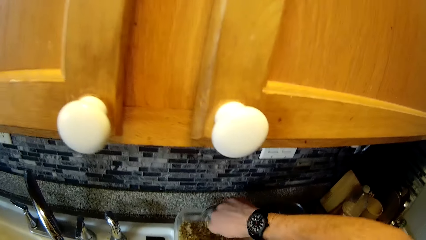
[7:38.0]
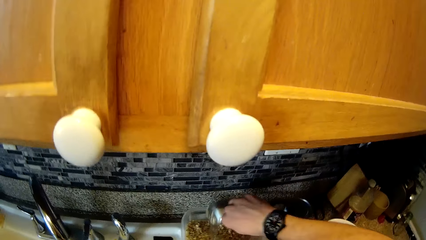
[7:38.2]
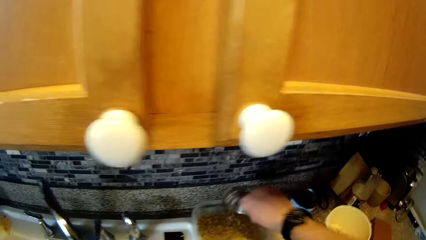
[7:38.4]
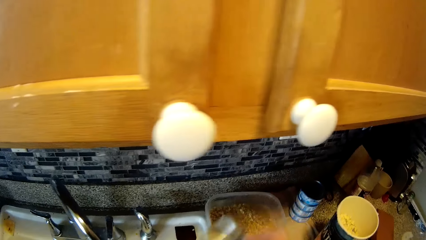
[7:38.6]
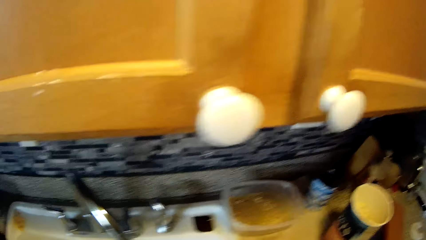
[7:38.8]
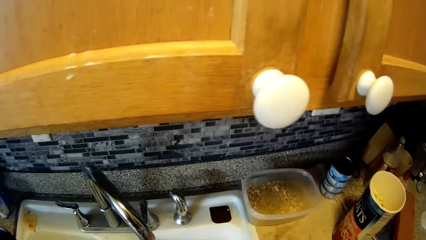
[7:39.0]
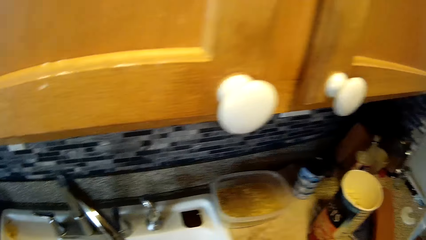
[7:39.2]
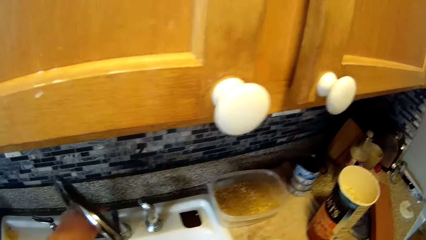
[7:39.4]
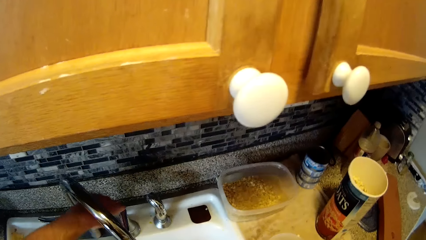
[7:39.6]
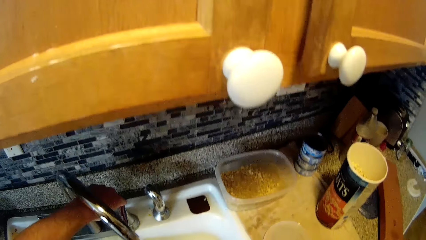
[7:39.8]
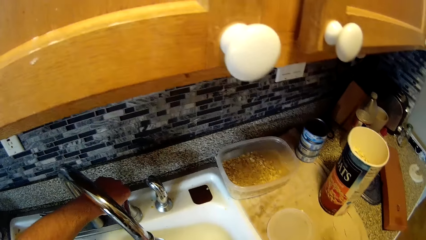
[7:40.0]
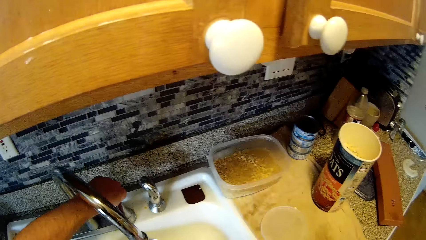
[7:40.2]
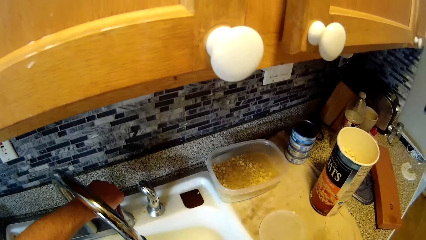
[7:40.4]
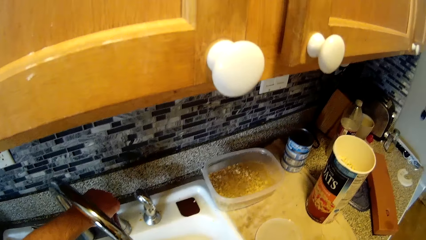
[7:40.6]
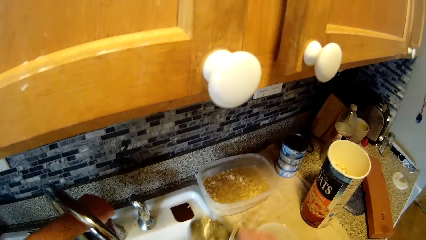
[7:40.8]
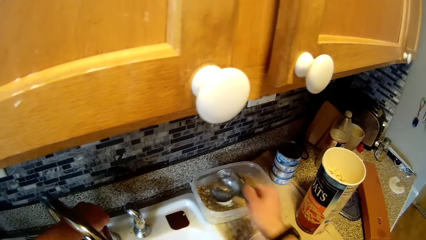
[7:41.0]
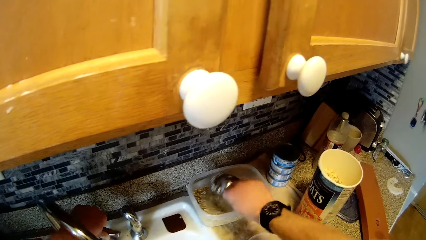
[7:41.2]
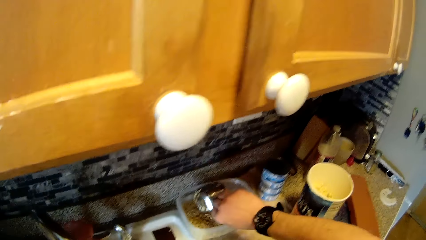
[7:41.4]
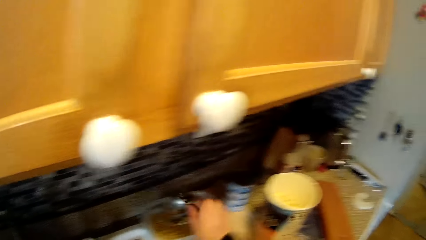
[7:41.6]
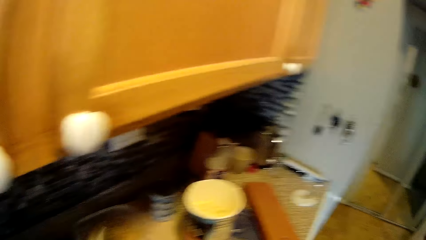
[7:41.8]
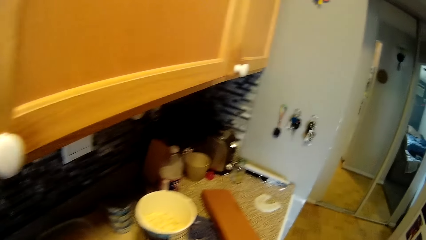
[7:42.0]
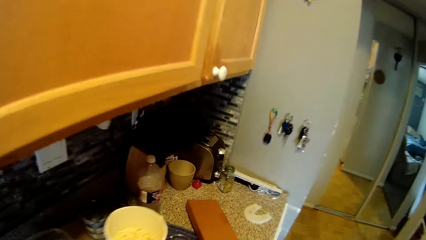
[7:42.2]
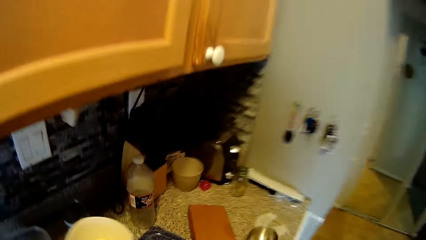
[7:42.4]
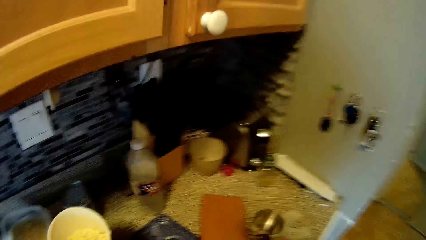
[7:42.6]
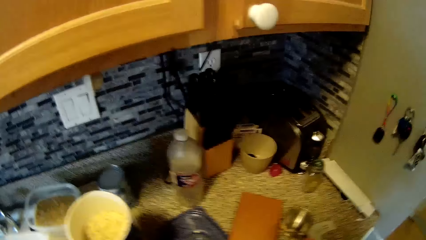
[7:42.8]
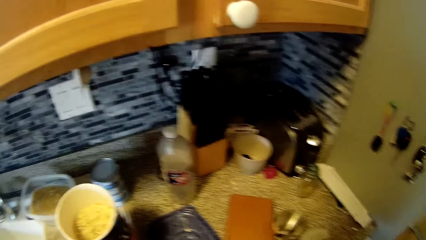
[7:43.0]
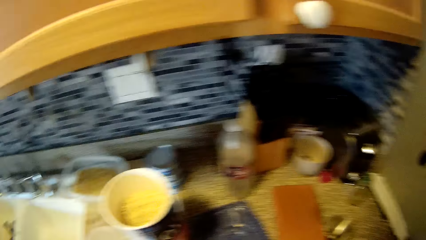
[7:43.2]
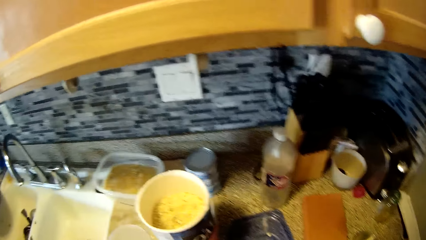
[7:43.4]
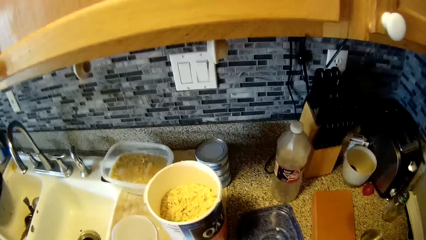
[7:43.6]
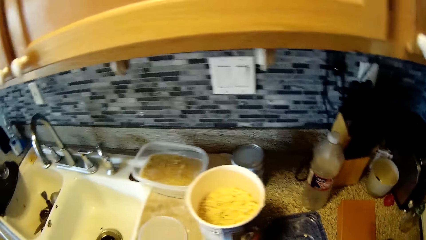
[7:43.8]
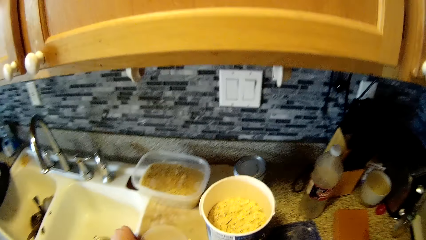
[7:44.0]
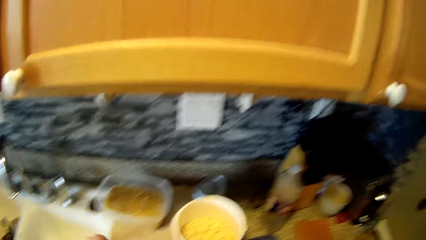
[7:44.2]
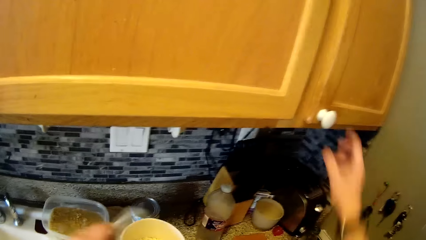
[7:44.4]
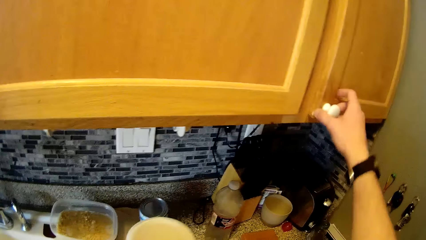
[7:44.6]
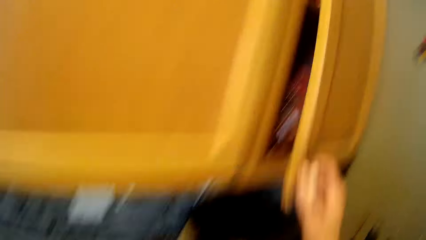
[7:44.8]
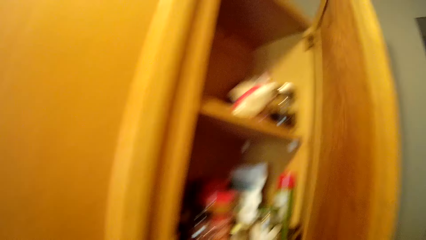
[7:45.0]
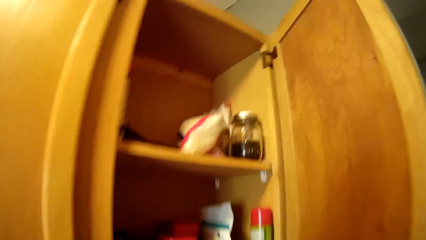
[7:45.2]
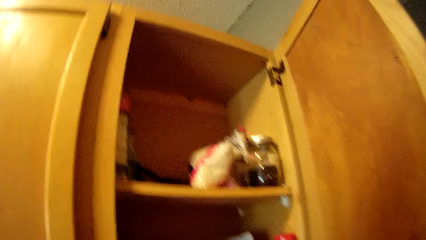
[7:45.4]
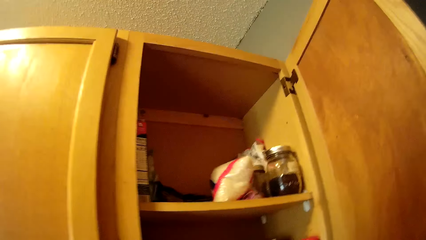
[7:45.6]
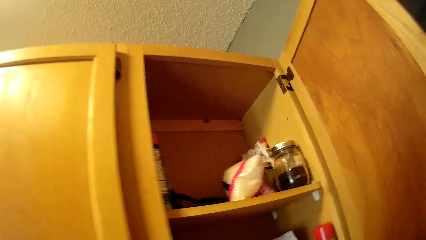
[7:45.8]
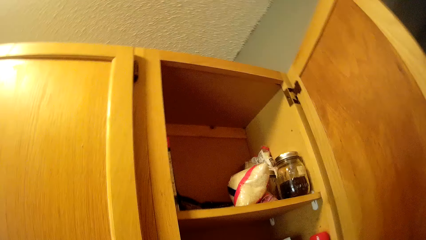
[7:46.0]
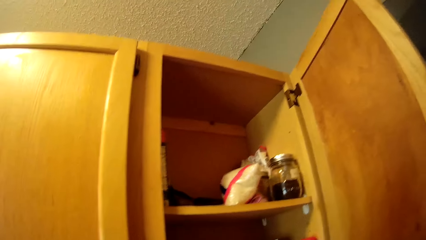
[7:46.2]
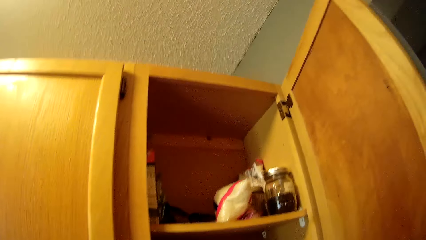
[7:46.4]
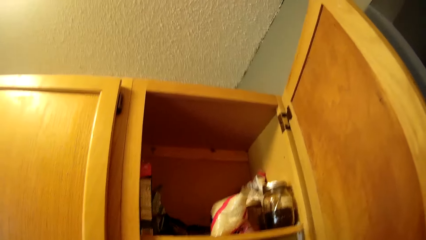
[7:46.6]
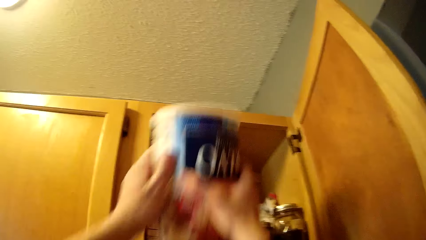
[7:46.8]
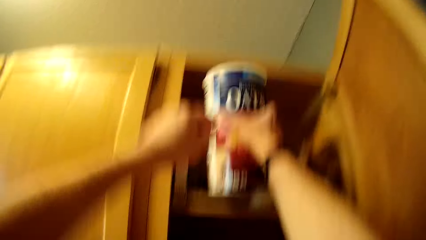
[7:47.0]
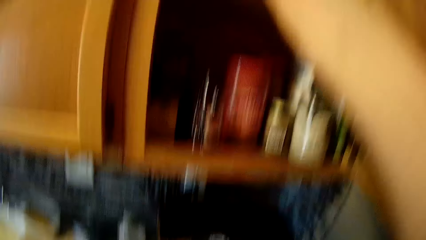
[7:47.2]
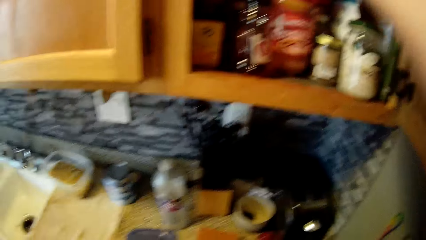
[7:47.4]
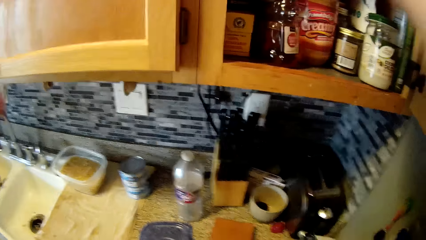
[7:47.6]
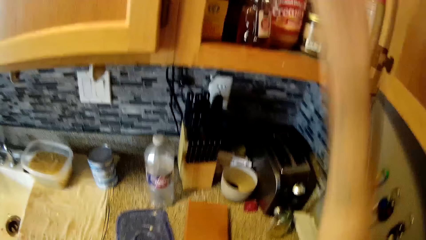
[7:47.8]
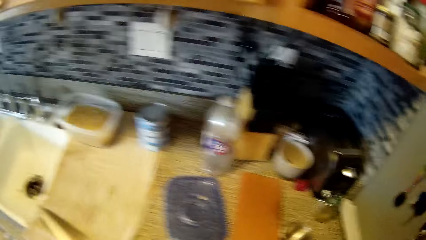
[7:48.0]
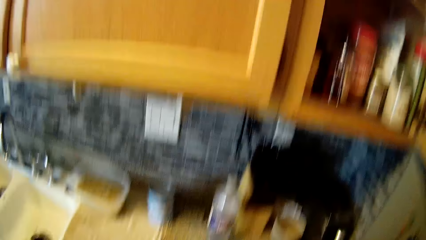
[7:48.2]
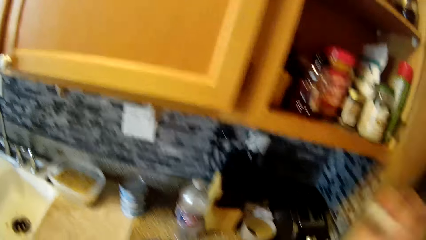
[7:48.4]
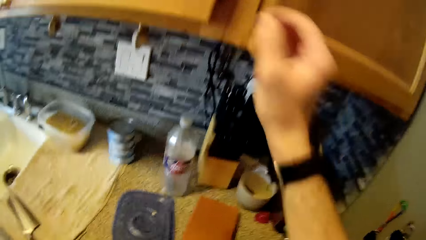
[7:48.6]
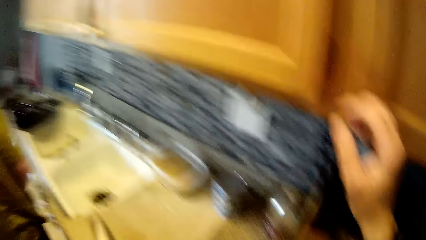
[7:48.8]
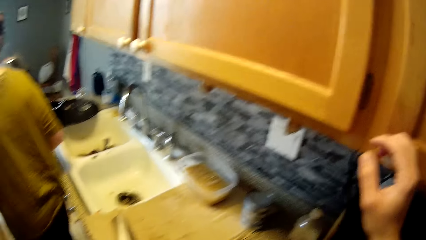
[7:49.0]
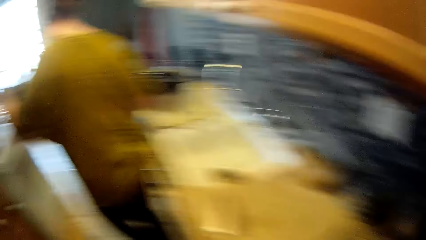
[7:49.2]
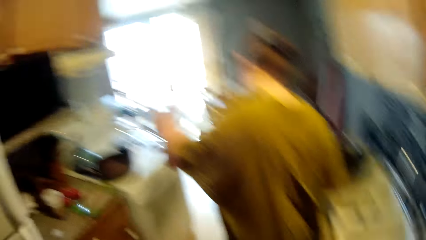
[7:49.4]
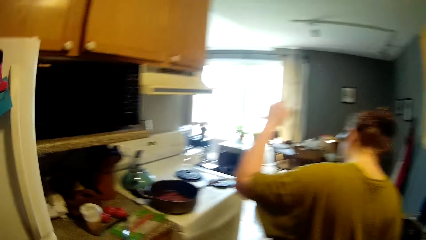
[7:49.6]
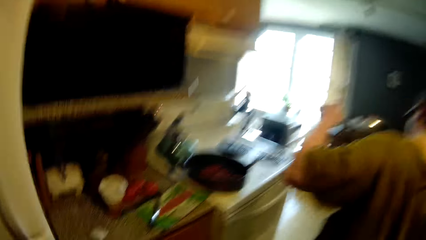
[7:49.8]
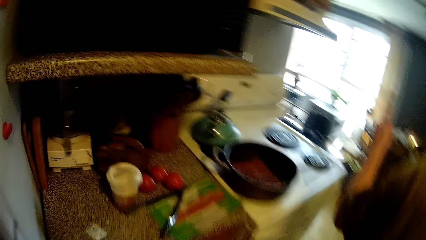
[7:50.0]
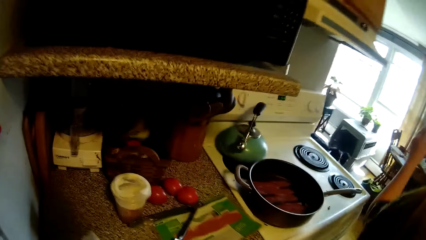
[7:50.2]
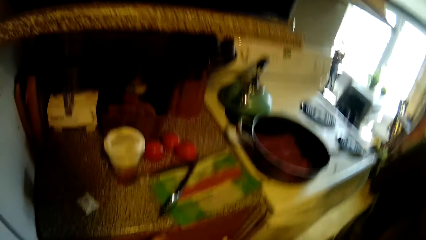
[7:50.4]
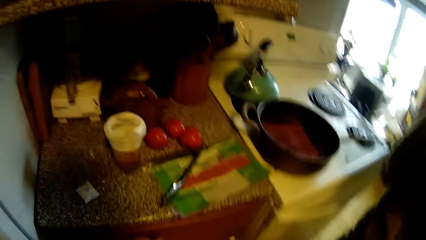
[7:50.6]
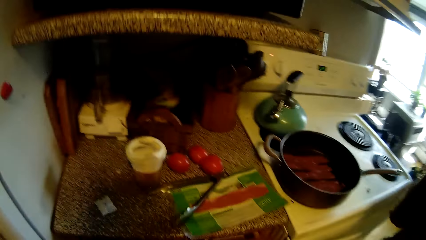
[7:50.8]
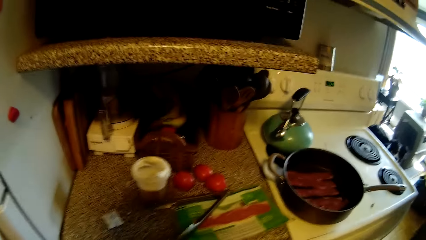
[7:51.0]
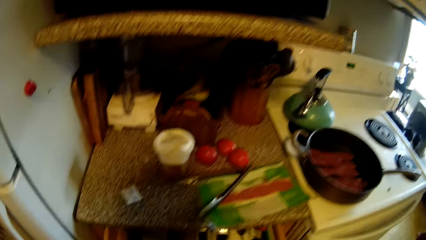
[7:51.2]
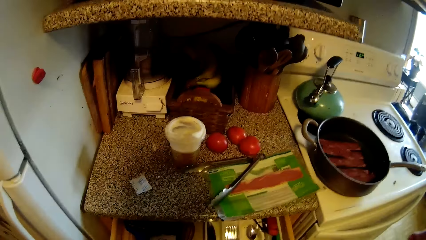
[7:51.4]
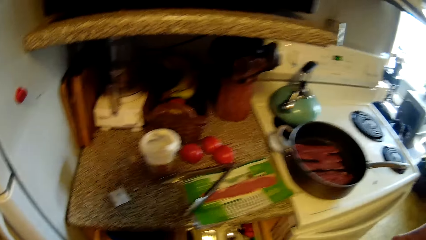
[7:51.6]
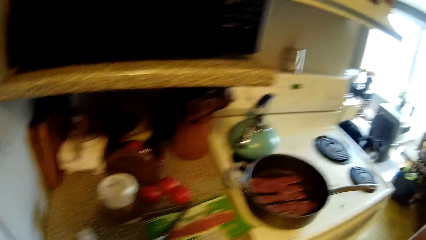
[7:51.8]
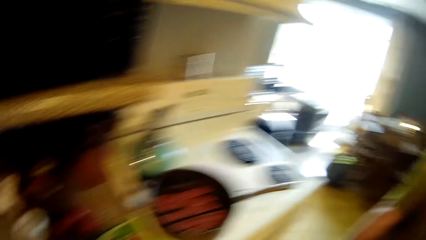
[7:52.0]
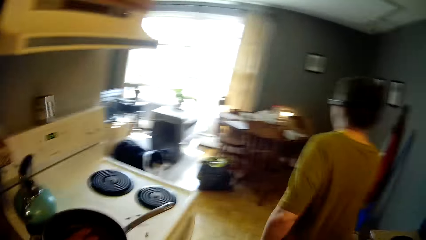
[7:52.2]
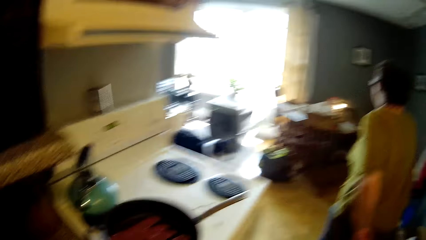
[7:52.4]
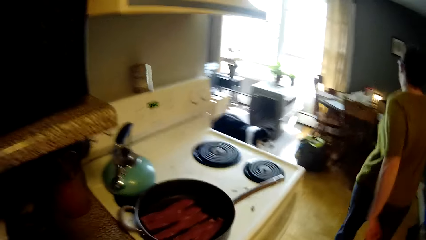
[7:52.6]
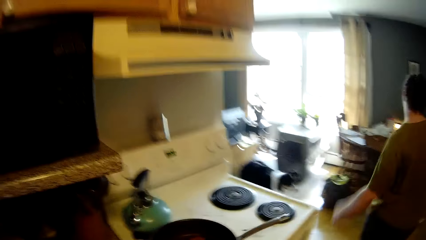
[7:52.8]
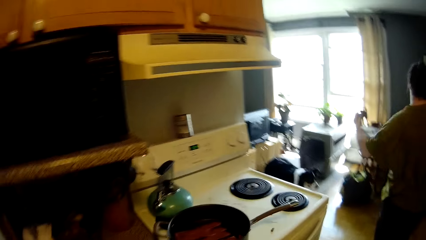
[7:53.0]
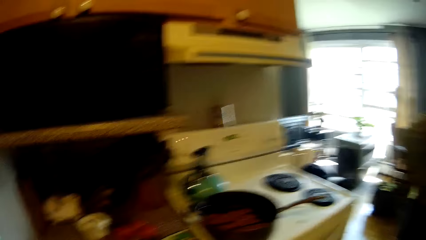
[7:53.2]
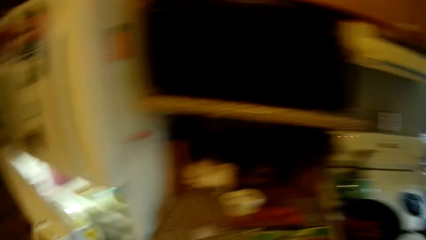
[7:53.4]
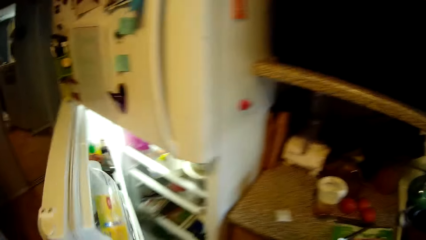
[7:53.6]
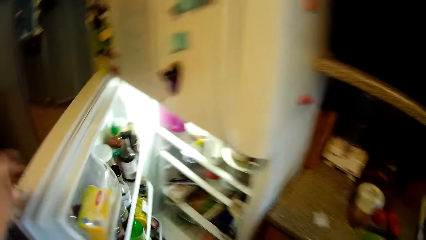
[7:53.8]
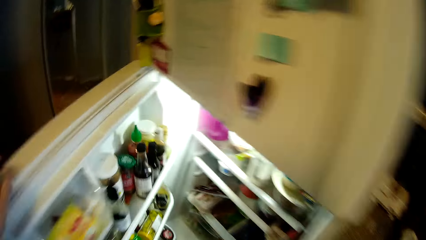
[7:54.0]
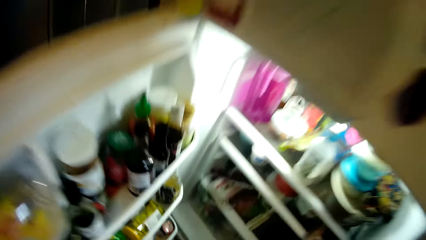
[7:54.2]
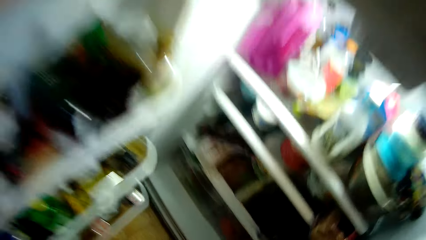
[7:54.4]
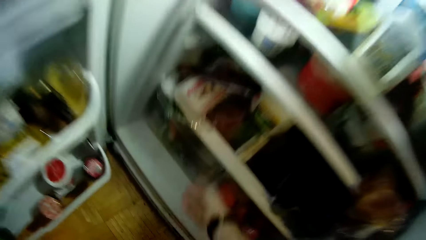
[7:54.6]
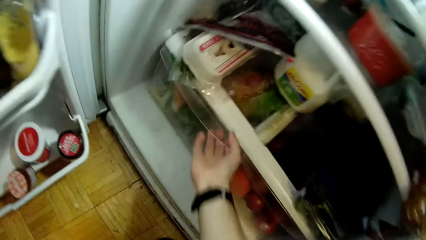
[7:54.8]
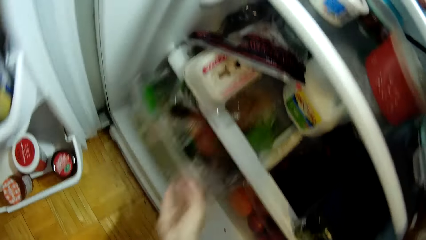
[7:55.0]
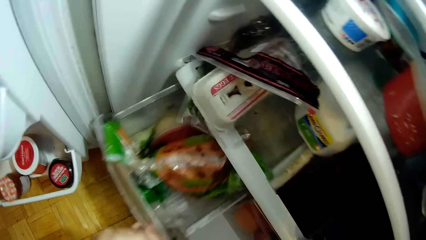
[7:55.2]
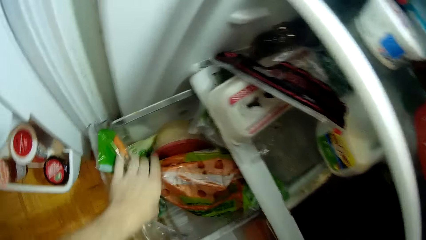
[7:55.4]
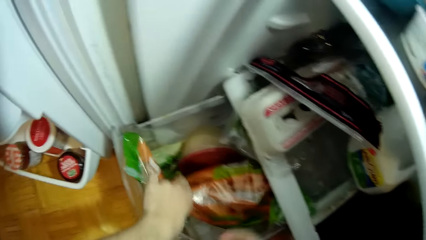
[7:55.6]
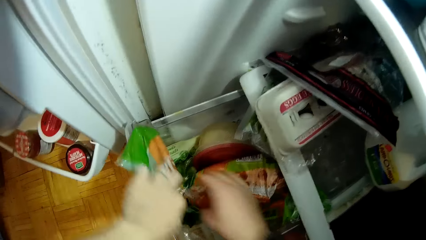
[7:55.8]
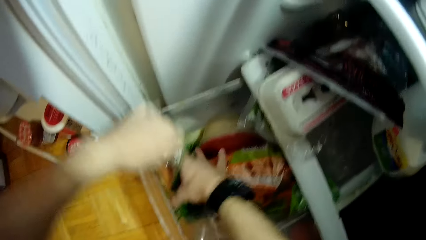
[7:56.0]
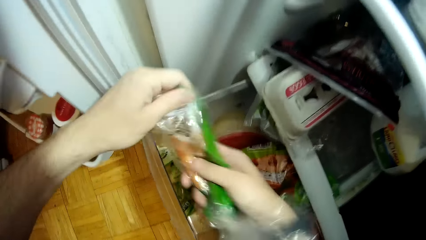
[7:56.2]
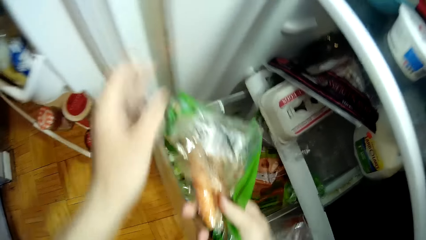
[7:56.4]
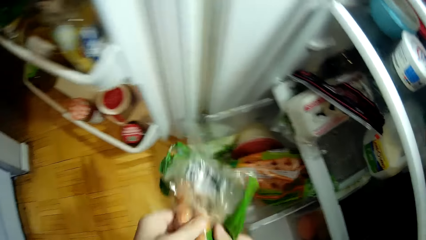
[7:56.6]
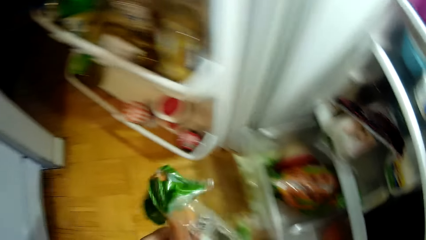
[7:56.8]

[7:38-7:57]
The camera wearer collects water into the bowl with the cup in his right hand. He closes the tap with his left hand. He puts water inside the cup. He places the cup on the slab with his right hand. He looks around. He moves the carton on the slab with his right hand. He moves the chopping board. He picks up the lid of the cereal cup with his left hand and closes the cup of cereal with the lid in his left hand. He opens a cupboard with his right hand. He places the cup of cereal into the cupboard with both hands. He closes the cupboard with his right hand. A woman walks around. The camera wearer opens a fridge with his left hand. He opens a cabinet in the fridge with his right hand. He picks up a nylon of carrots from the fridge with both hands.
